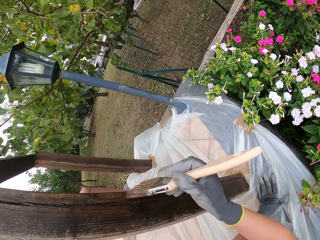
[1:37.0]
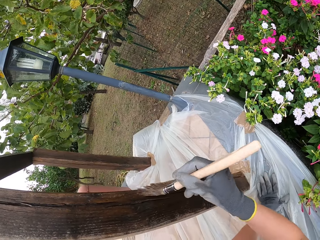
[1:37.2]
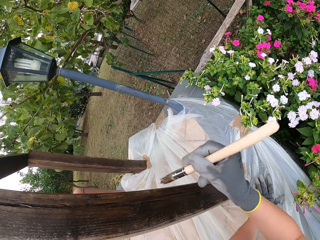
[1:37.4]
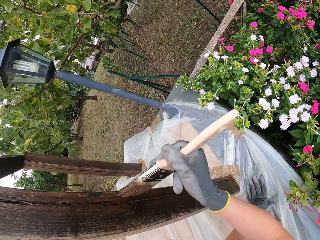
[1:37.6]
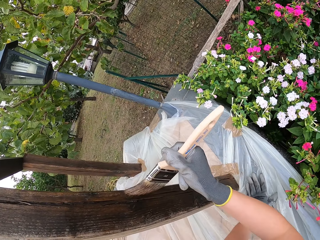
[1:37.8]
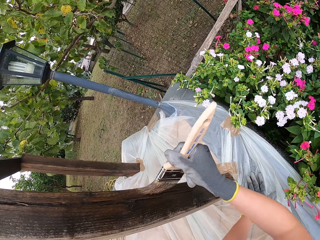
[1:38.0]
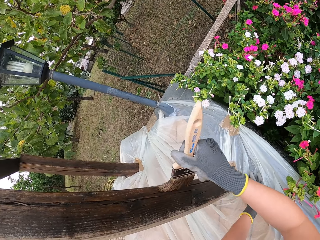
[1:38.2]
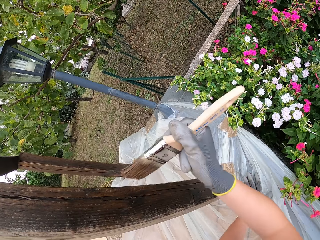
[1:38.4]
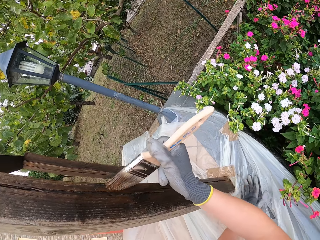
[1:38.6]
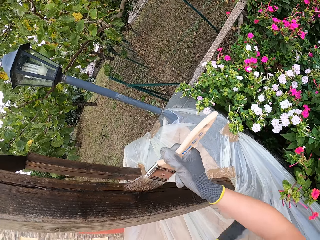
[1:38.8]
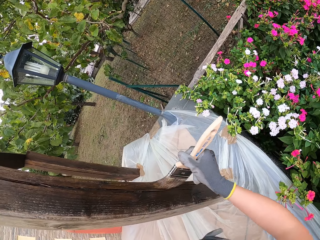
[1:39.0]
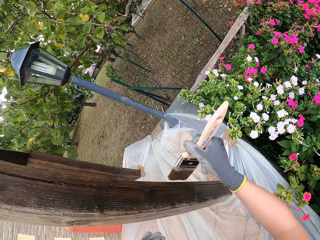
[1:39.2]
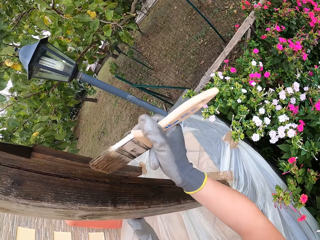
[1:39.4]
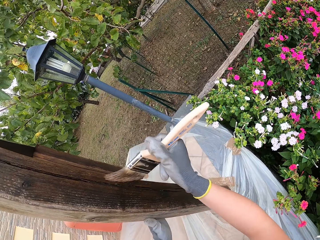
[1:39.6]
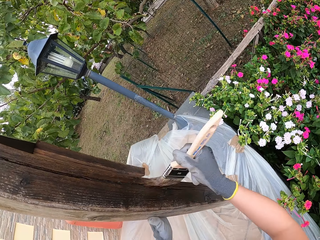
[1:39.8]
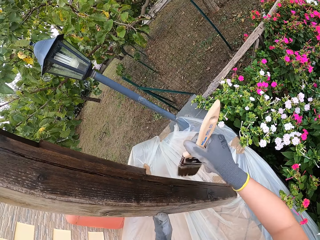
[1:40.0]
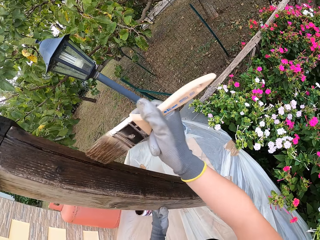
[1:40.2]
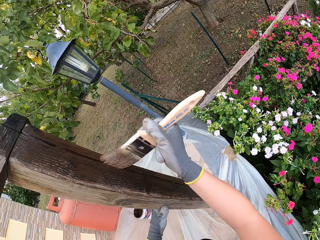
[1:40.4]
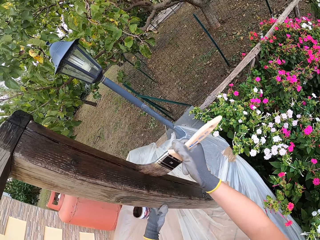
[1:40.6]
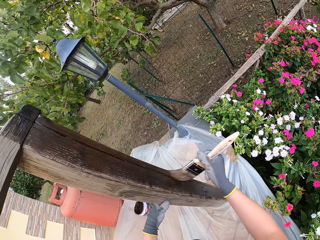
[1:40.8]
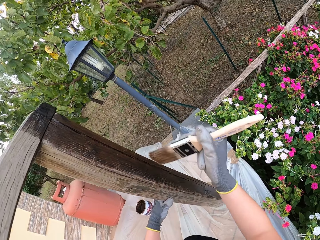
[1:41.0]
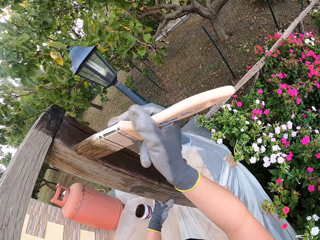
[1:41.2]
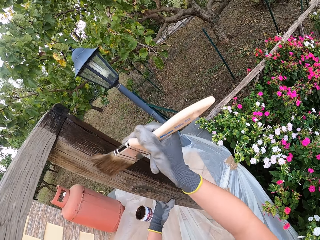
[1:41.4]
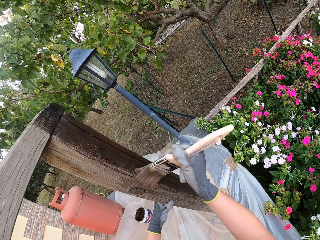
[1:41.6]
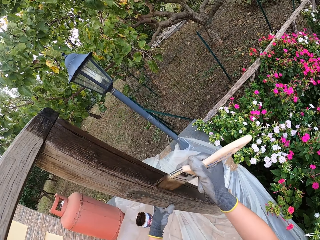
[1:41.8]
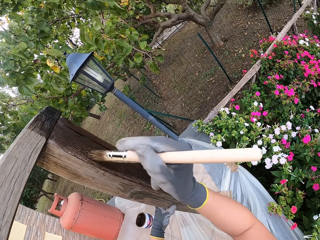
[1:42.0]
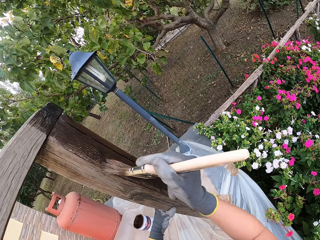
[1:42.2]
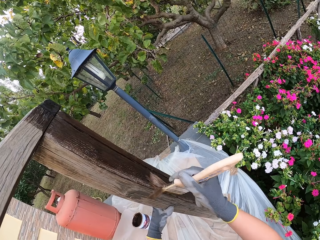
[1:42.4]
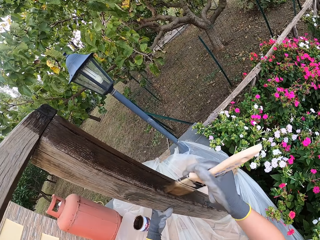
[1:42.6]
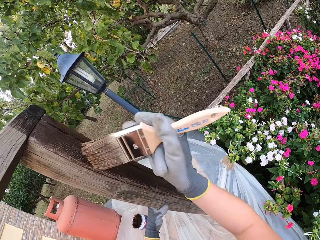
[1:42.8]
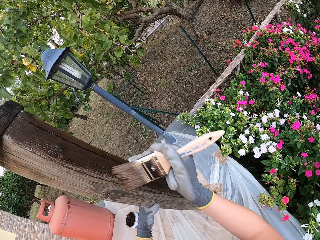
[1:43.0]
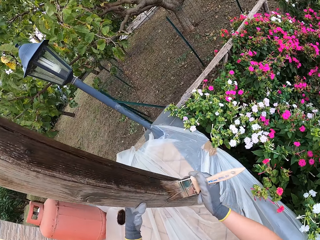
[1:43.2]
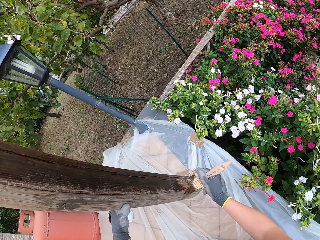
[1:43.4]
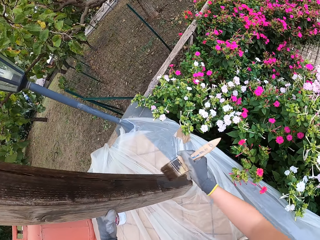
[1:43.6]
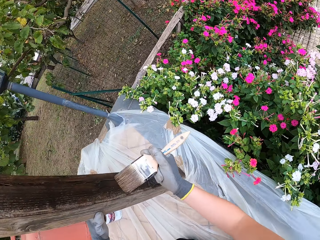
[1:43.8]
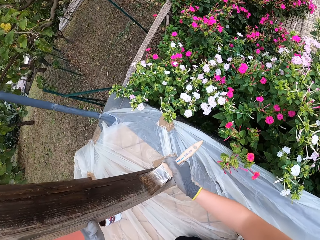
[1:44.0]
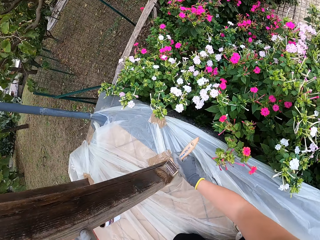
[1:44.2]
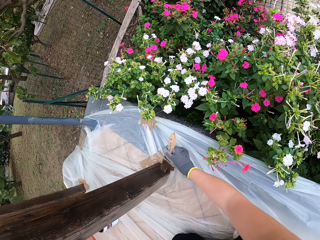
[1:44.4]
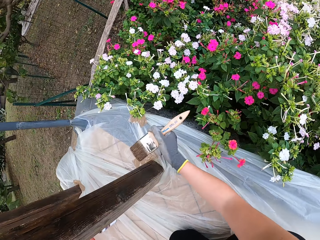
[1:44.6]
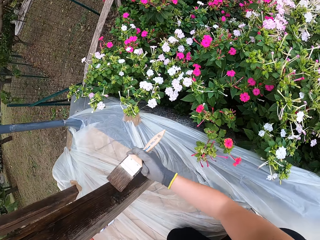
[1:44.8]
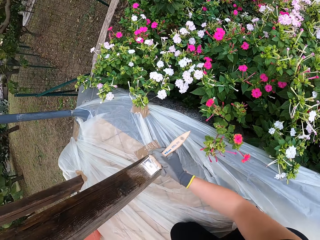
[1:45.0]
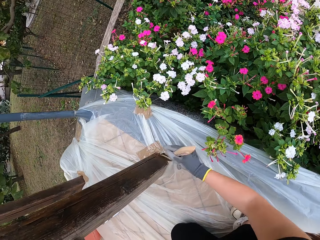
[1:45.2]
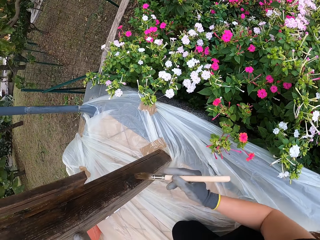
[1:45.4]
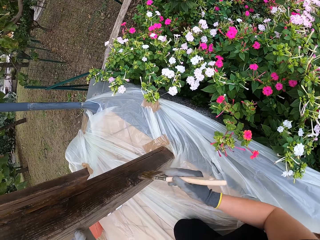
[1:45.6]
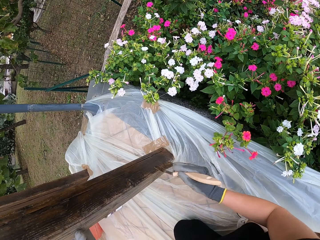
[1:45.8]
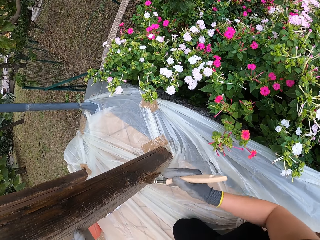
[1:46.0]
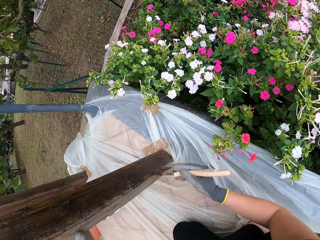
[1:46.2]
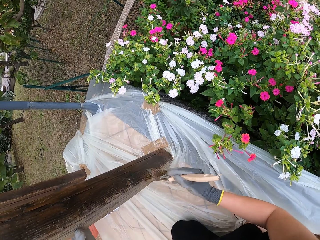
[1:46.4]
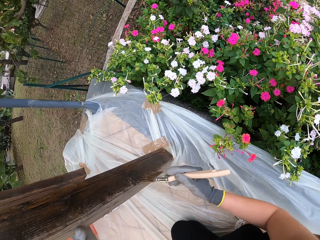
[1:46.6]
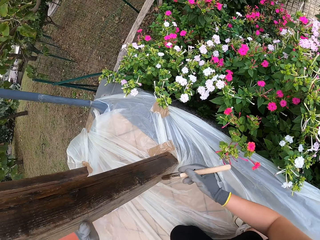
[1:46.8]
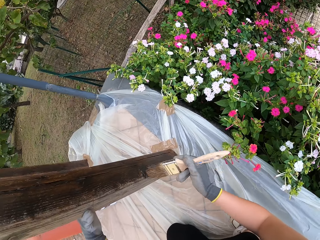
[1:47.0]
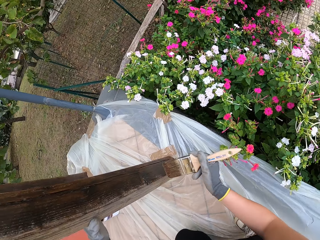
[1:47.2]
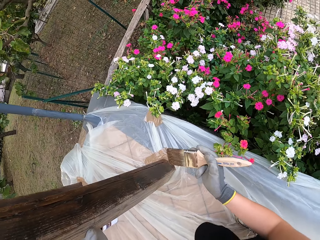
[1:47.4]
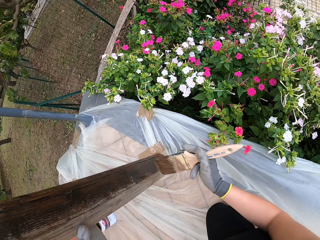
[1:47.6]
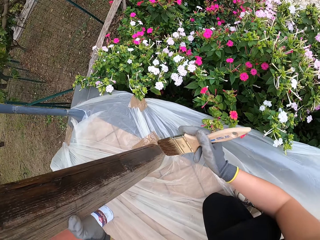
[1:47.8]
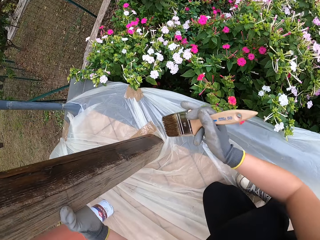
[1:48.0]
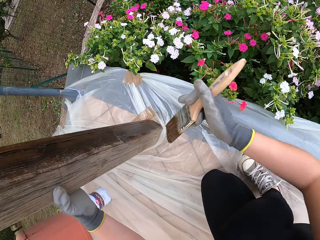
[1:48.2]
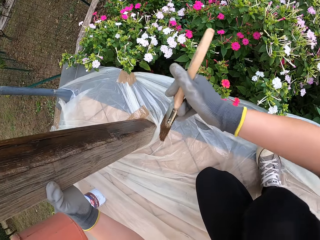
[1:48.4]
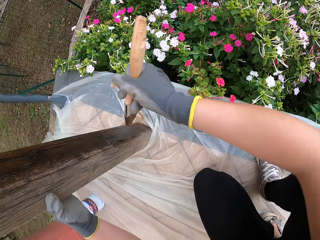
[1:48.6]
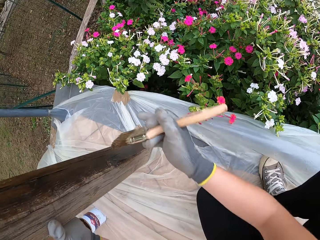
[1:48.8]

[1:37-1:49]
The camera wearer removes his gloved left hand from the ground. He places his gloved left hand on the wood rail. He paints the wood rail.

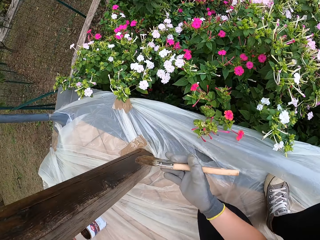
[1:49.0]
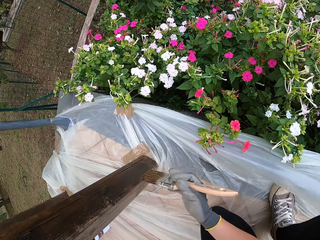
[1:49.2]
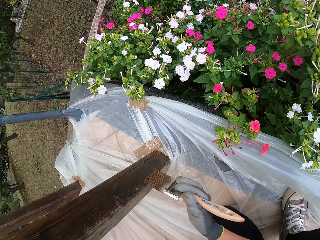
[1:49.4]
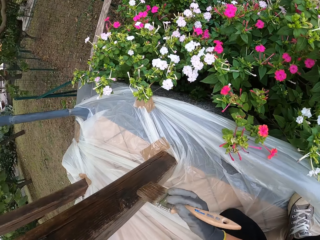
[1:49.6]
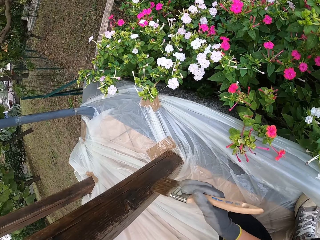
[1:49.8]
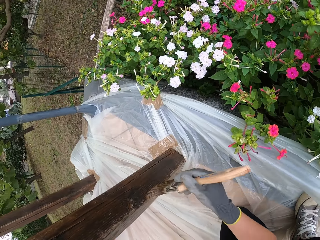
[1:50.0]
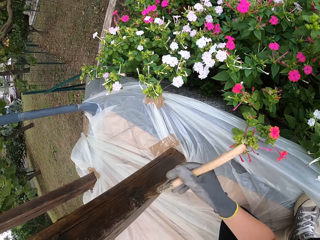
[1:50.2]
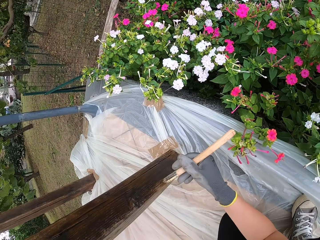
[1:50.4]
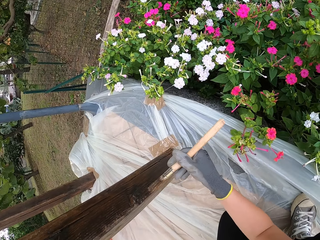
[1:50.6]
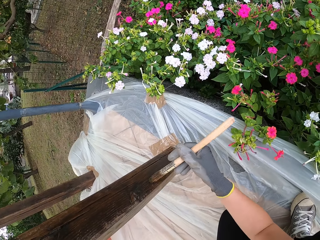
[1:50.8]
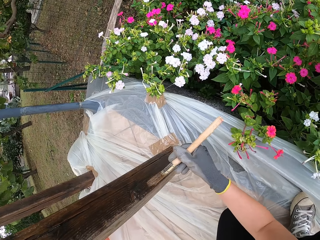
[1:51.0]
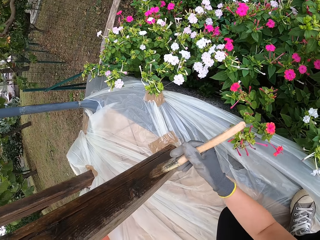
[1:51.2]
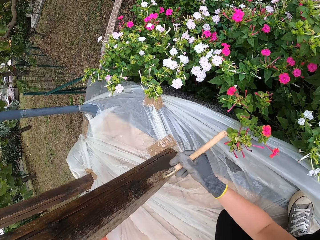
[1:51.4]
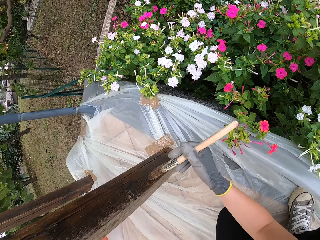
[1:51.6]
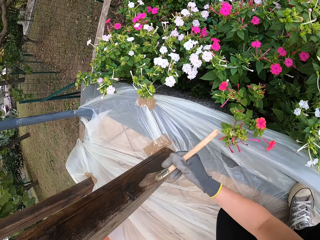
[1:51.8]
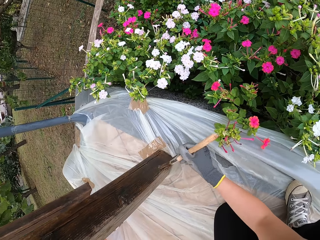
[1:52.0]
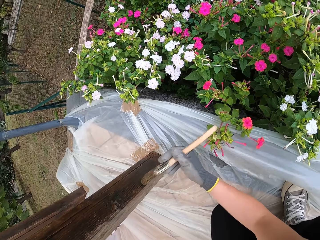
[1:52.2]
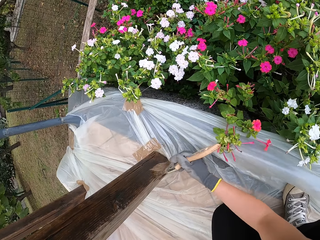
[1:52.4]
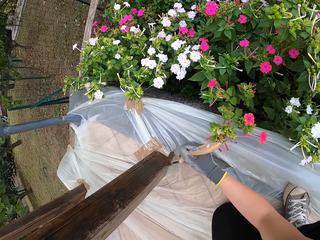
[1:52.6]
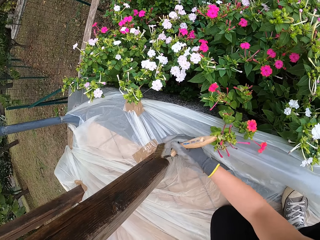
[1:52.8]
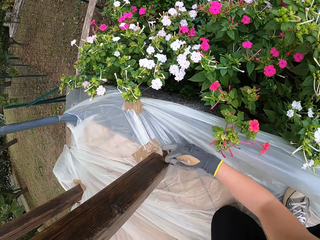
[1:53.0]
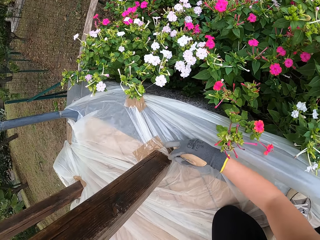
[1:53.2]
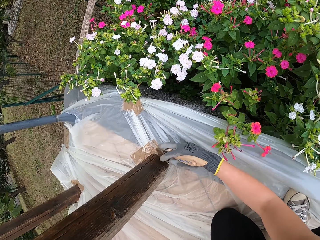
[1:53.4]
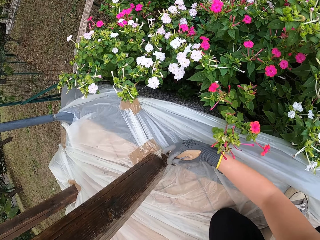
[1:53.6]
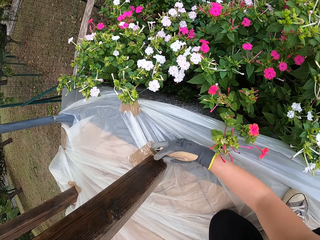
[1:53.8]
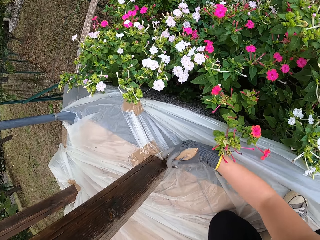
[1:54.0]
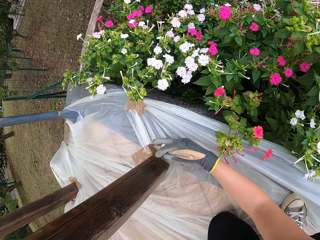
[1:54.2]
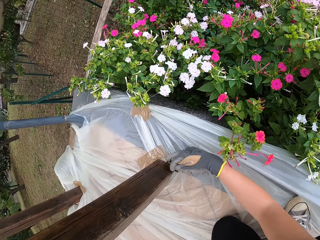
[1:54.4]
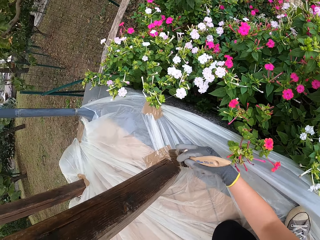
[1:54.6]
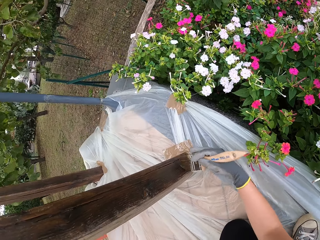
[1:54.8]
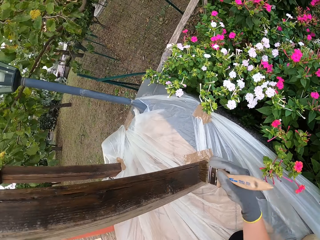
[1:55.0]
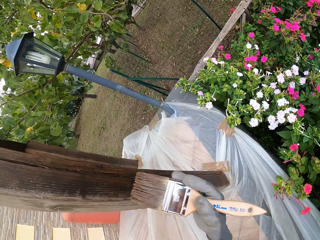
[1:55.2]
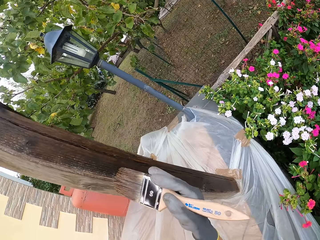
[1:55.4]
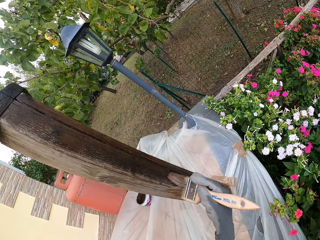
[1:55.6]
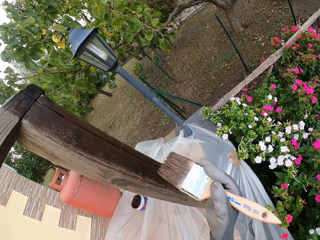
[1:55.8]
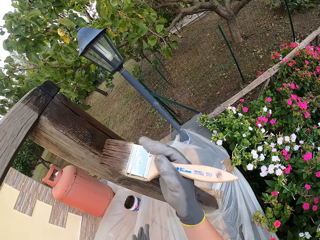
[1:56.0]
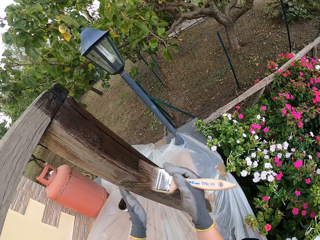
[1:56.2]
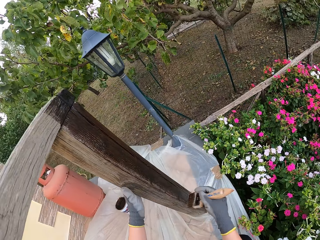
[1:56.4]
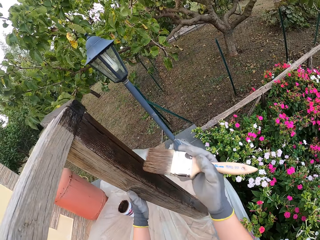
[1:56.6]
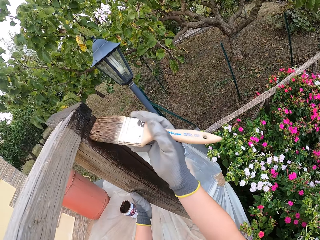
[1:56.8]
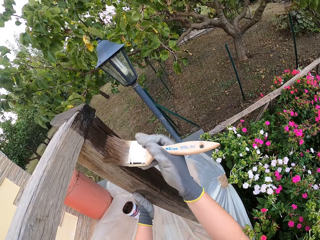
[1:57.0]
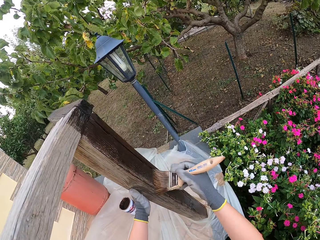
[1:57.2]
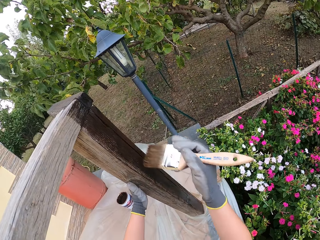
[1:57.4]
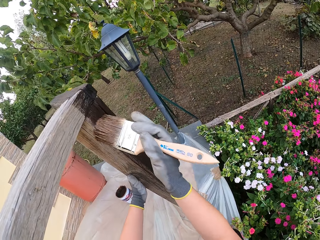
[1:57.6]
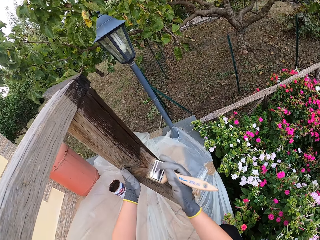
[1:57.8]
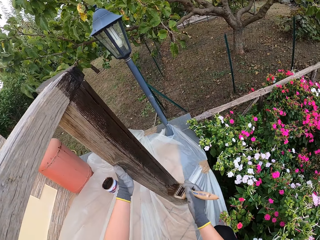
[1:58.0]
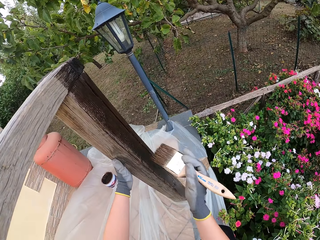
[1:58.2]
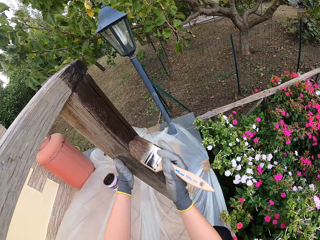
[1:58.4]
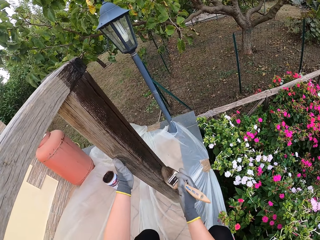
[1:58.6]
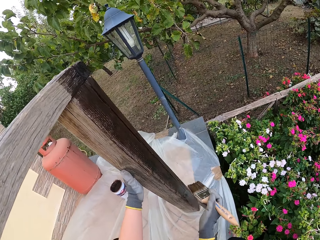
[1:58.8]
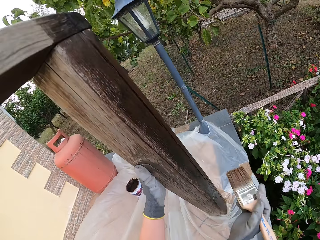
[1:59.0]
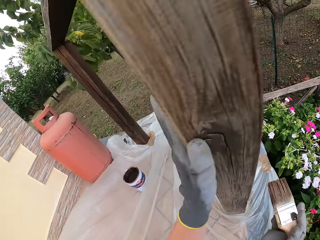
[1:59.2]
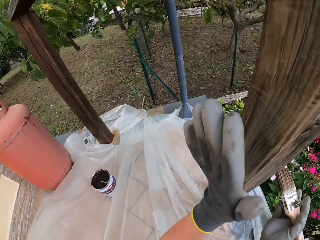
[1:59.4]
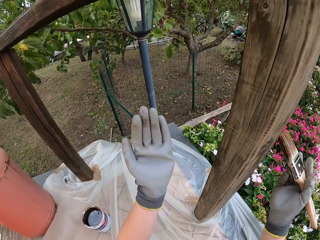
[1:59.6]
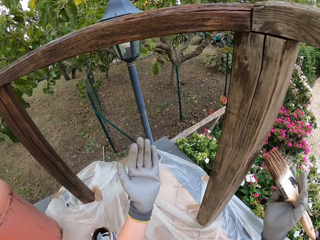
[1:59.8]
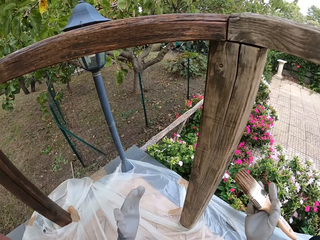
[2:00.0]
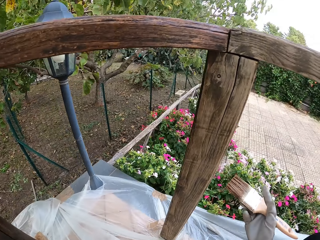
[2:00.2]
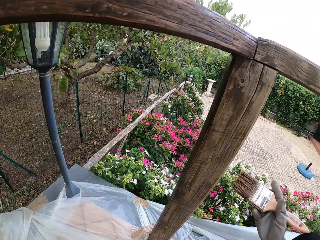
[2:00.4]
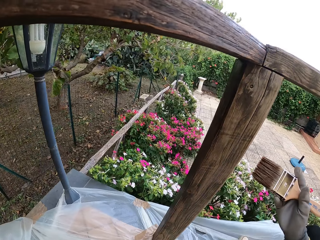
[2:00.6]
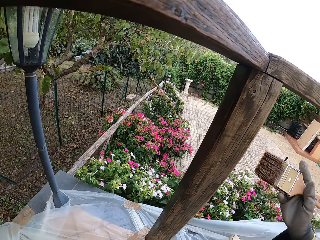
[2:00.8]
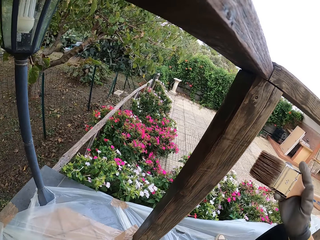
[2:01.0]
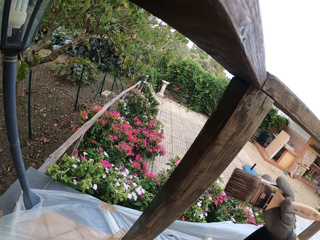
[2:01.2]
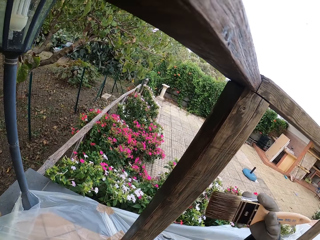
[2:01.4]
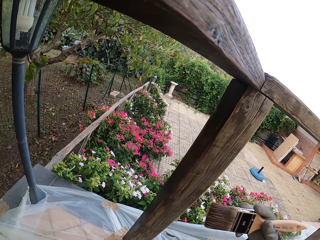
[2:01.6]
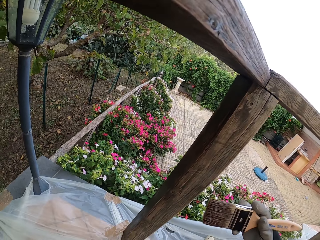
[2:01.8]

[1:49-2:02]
The camera wearer places his gloved left hand on the wood rail. He moves his leg. He removes his gloved left hand from the wood rail.
